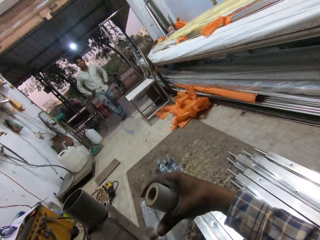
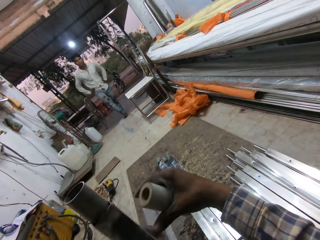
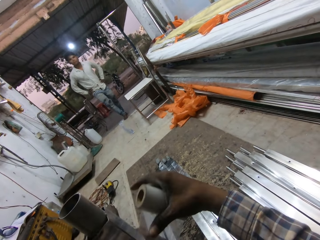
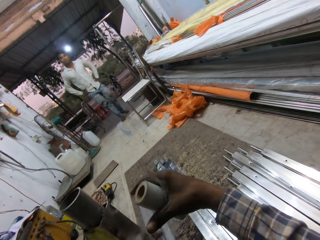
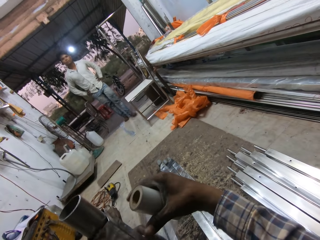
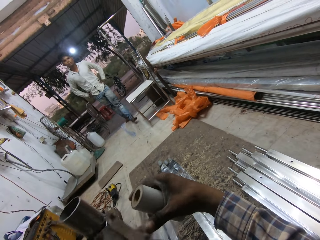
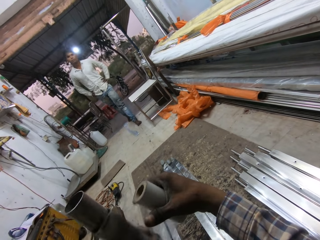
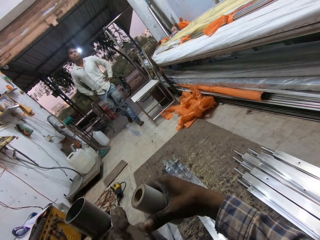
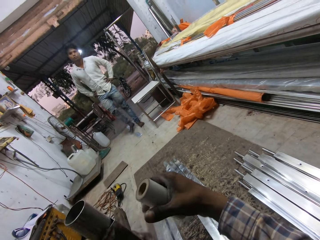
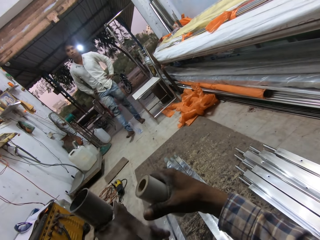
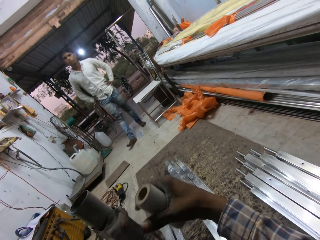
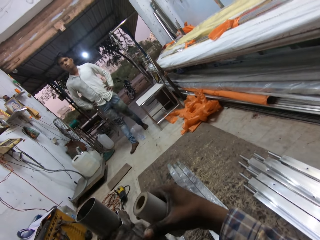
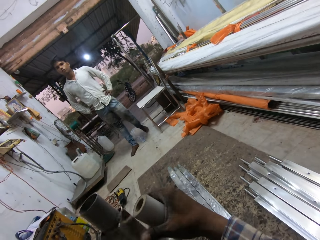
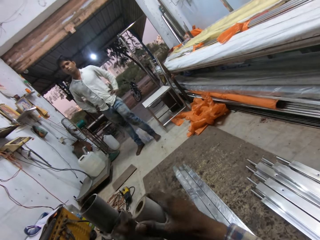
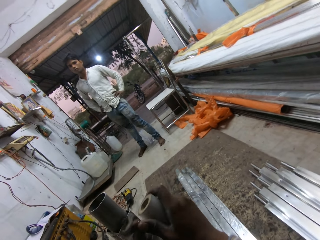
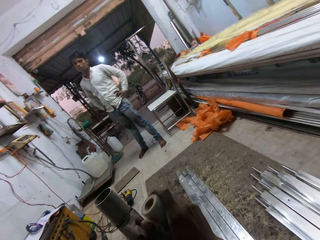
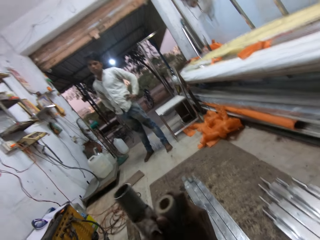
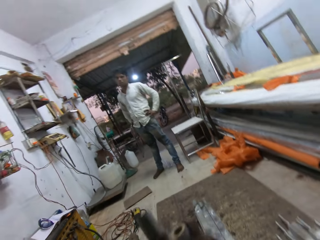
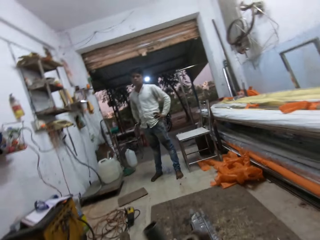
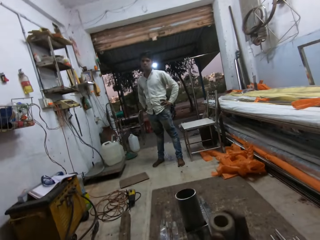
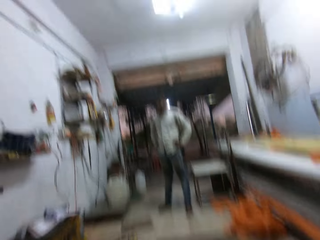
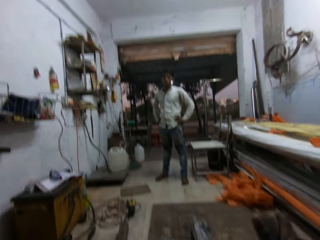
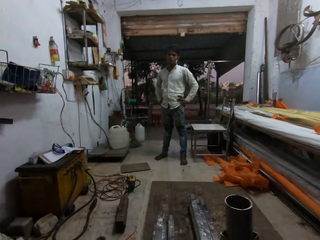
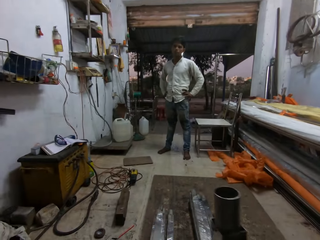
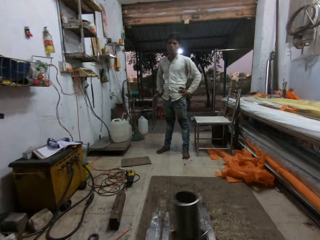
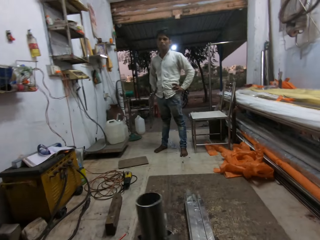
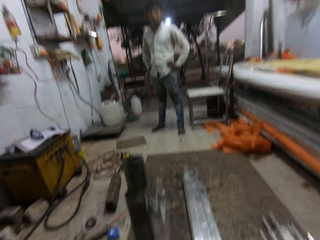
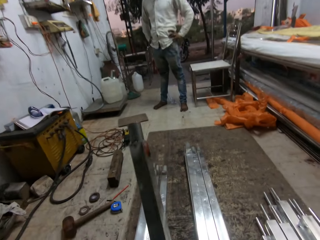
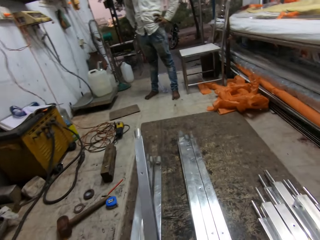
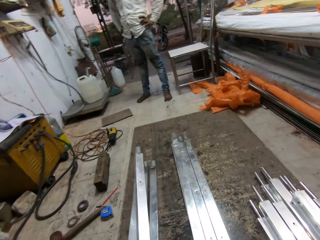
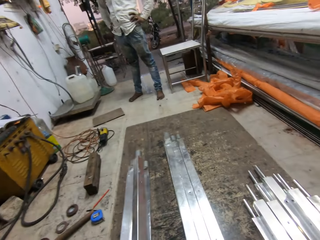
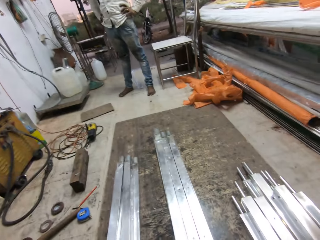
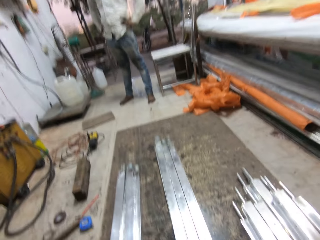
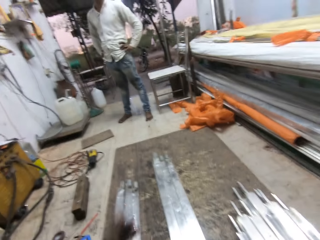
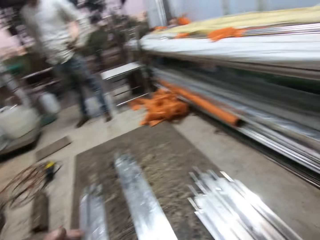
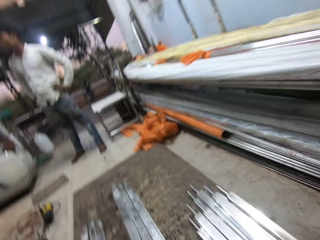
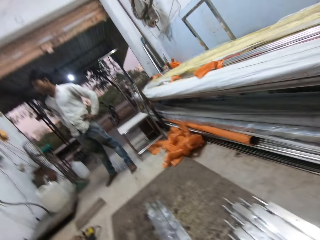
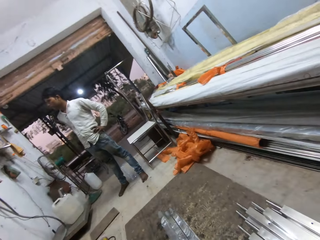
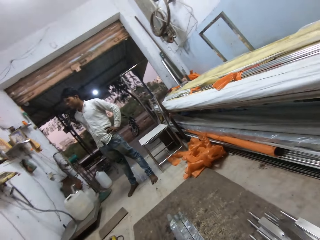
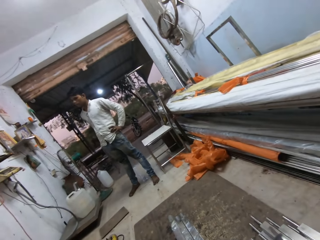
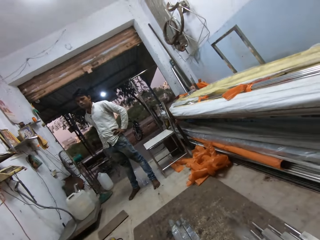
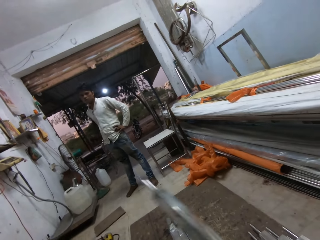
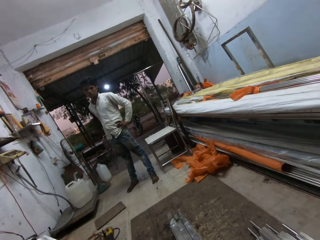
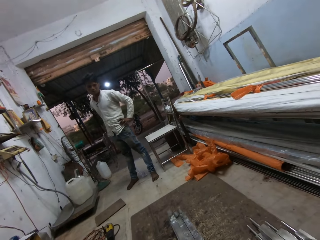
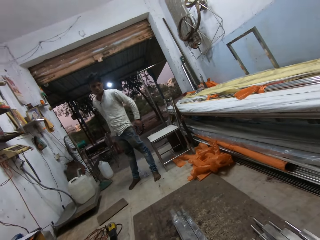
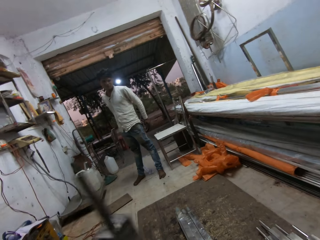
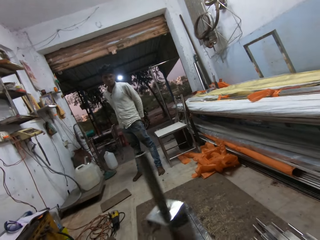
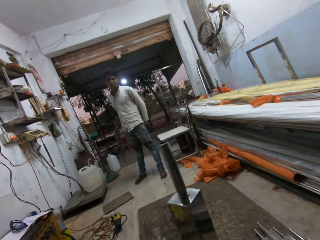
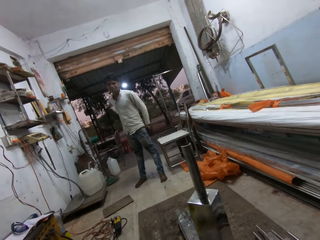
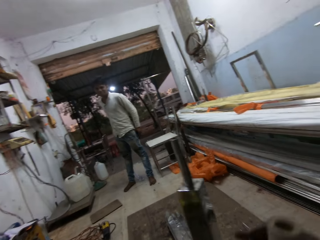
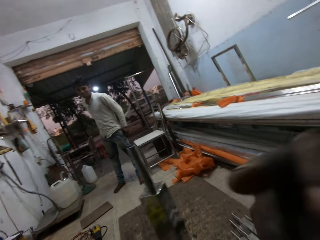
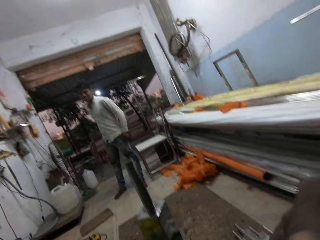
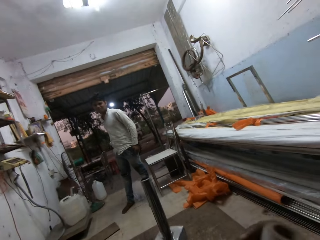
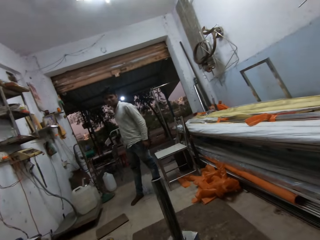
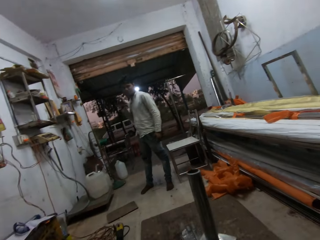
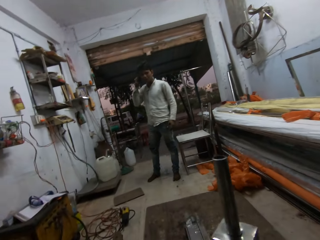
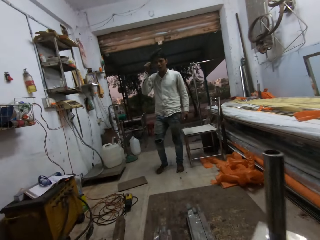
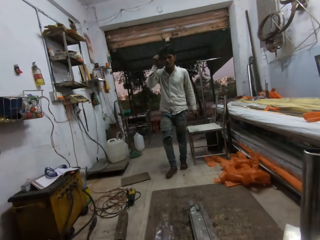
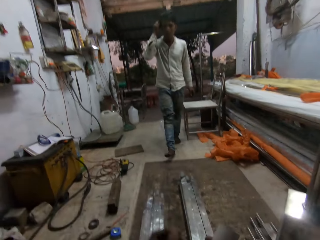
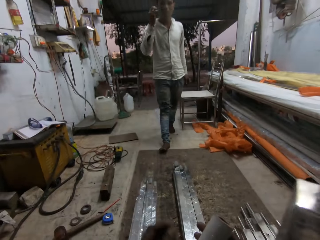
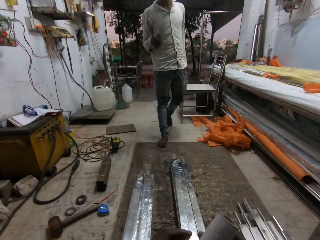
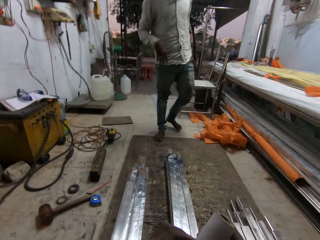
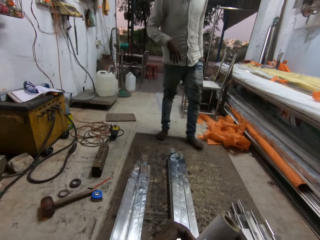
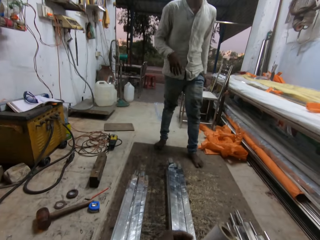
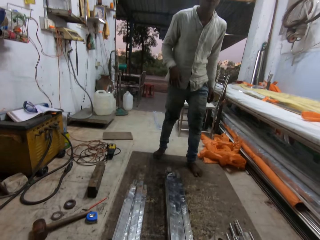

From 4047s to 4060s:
The man walks to the camera wearer. The camera wearer cuts the tape in his right hand from the square steel rod in his left hand. He places the square steel rod in his left hand on the square steel rods on the board. The man talks to the camera wearer. The camera wearer picks a square steel rod from the square steel rods on the board with his right hand. He passes the square steel rod from his right hand to his left hand. He passes the square steel rod from his left hand to his right hand.

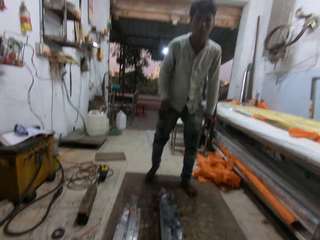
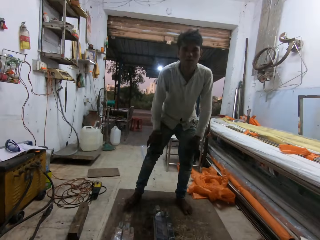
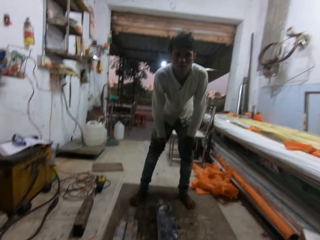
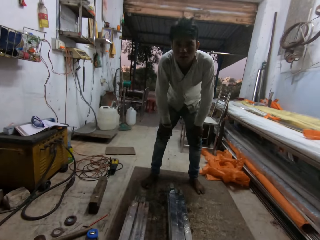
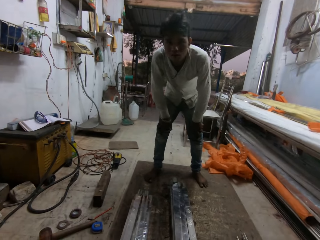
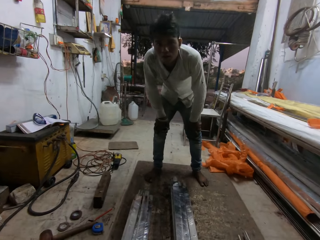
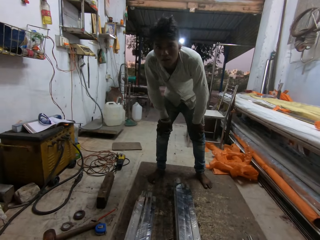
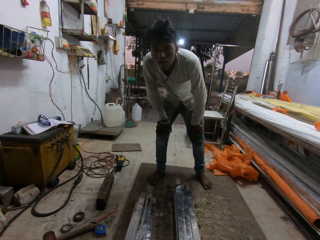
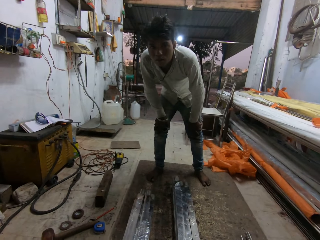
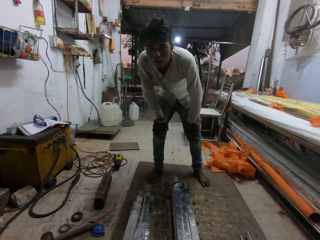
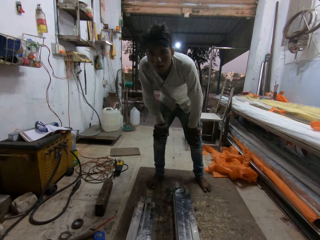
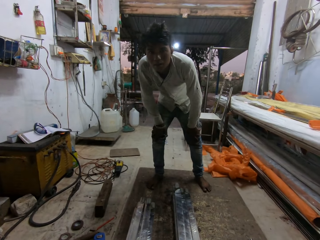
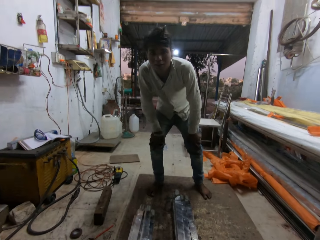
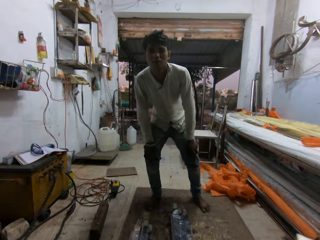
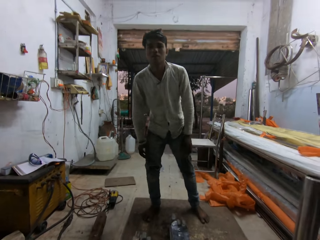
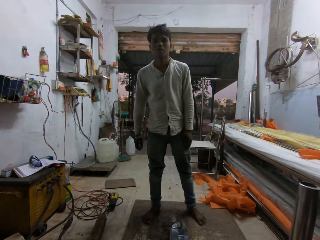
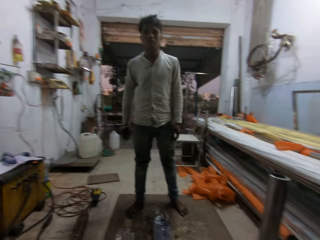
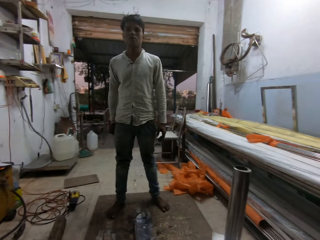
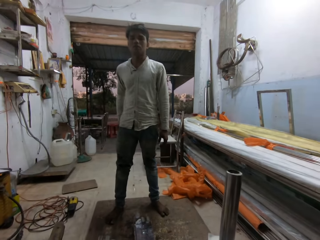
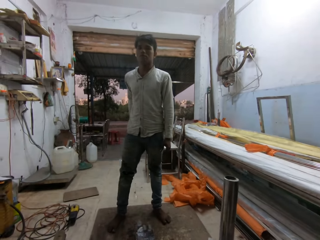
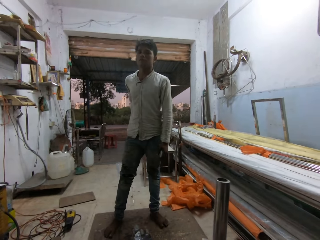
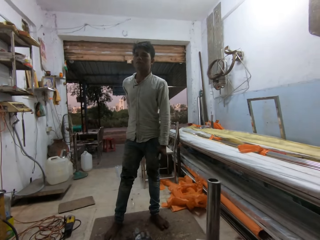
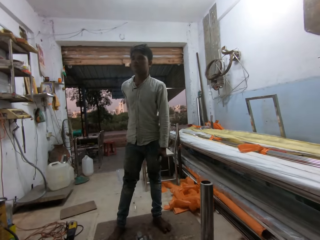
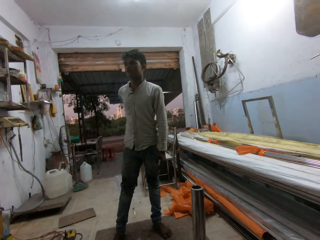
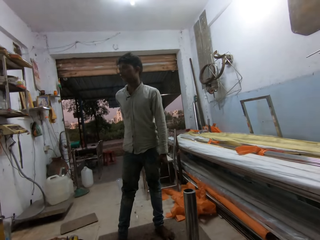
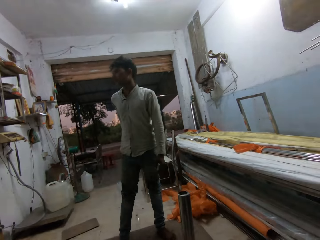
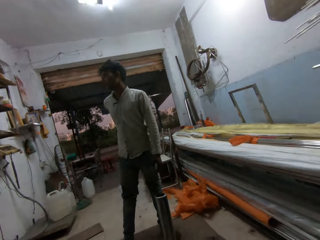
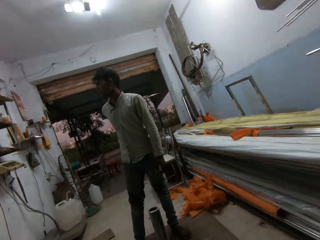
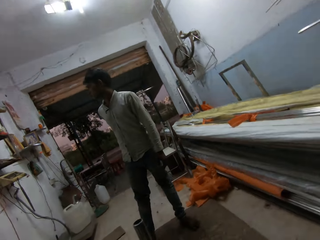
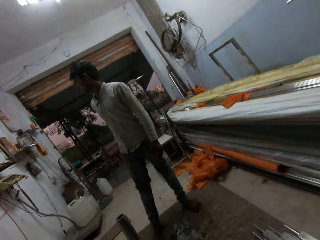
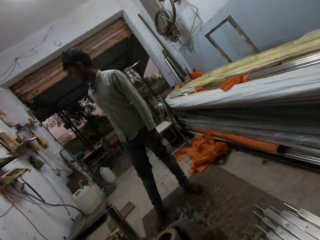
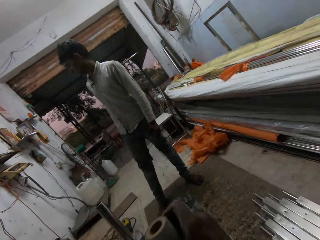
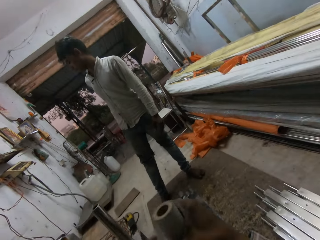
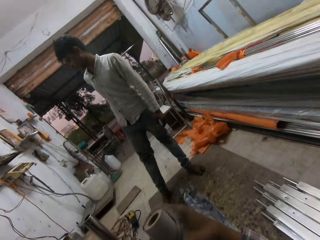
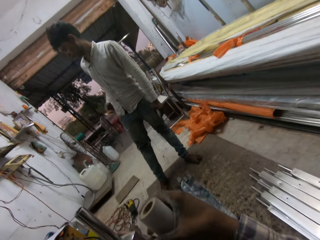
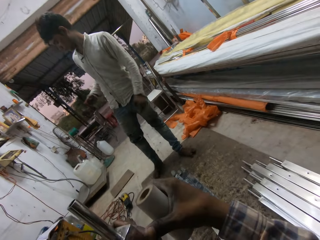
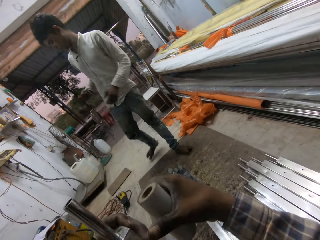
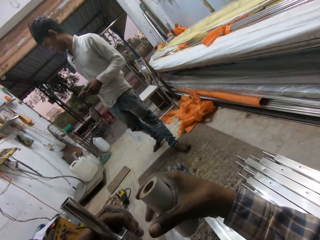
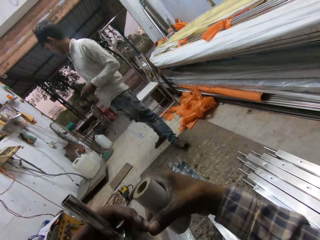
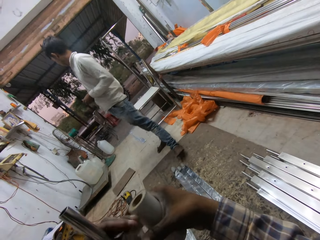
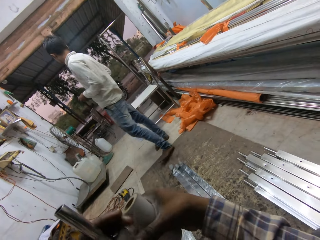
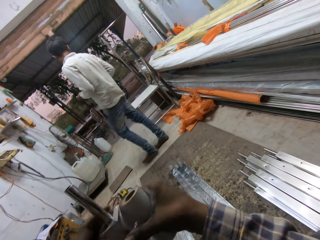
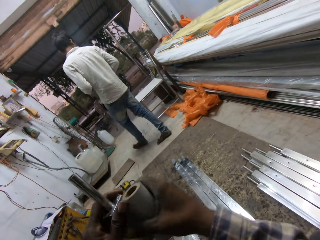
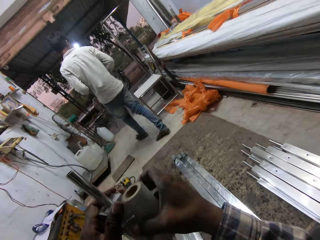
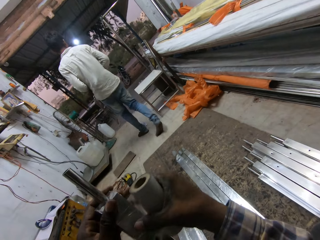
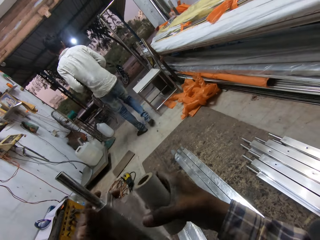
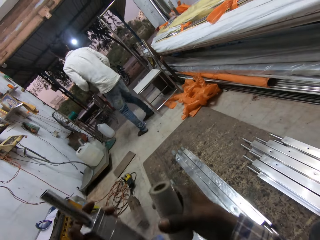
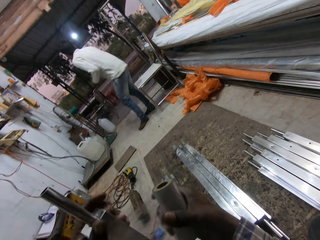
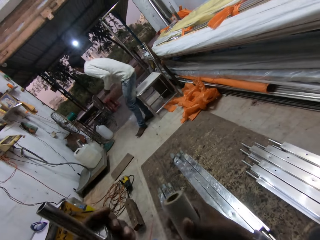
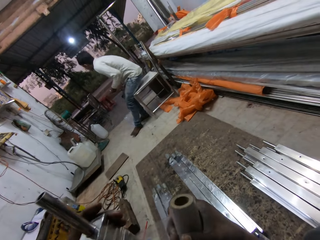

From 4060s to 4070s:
The man rests his hands on his knees and converses with the camera wearer. The man stares at the camera wearer. The man puts his right hand in his pants' back pocket. Another man removes a phone from his trouser pocket with his right hand. The camera wearer masks the iron rod in his left hand with the cellotape in his right hand.
